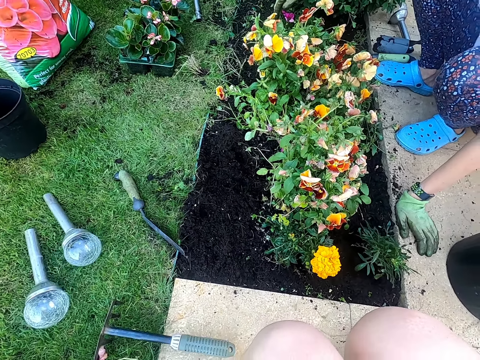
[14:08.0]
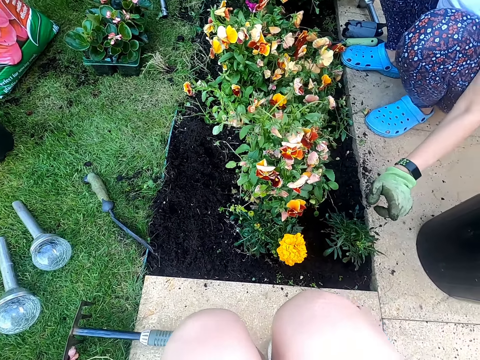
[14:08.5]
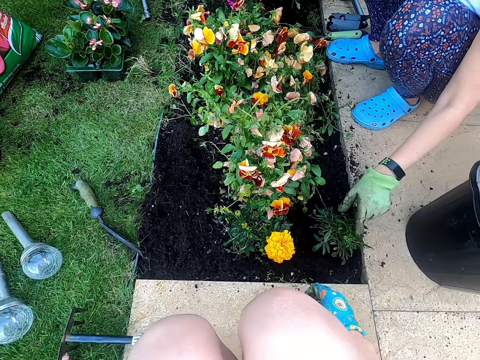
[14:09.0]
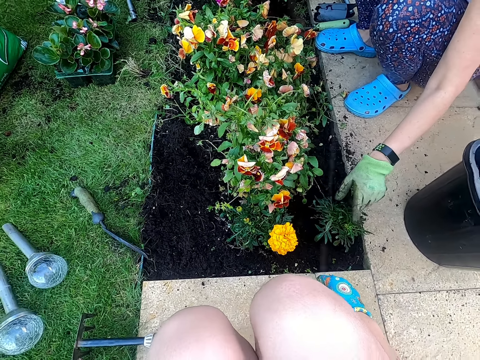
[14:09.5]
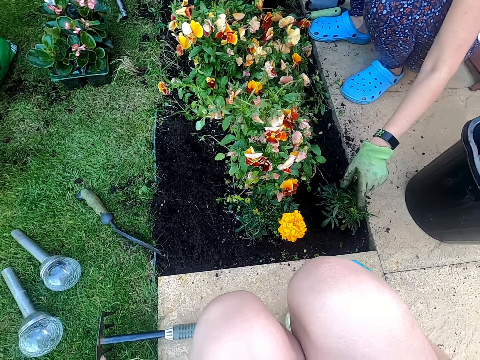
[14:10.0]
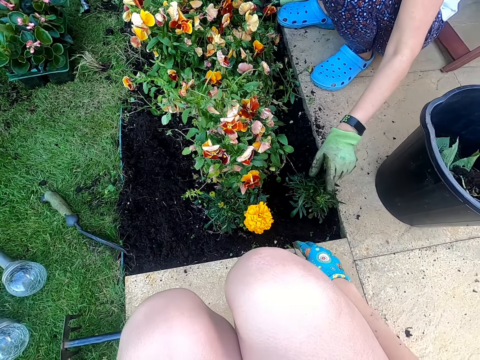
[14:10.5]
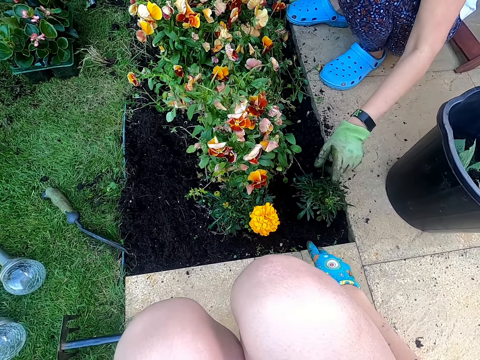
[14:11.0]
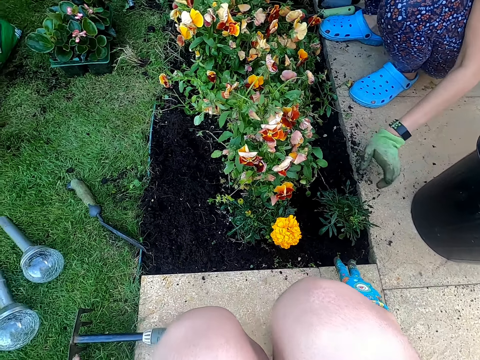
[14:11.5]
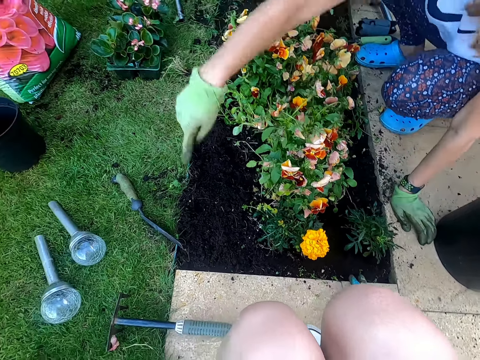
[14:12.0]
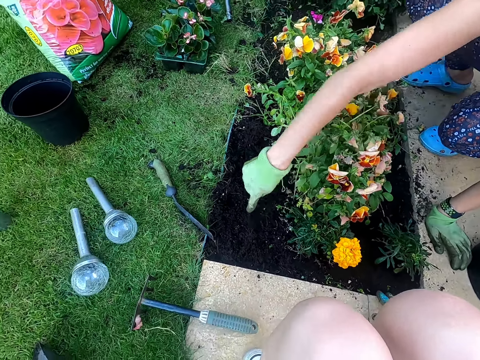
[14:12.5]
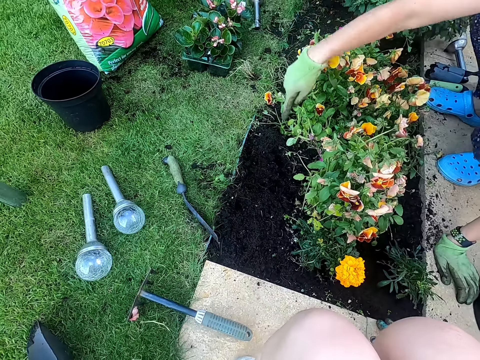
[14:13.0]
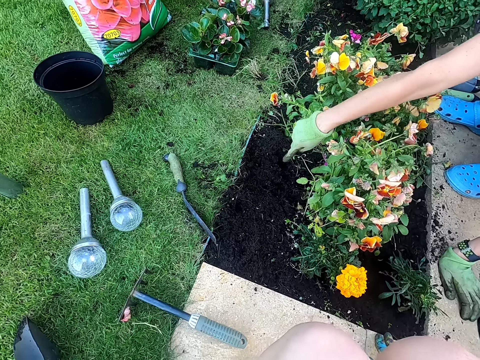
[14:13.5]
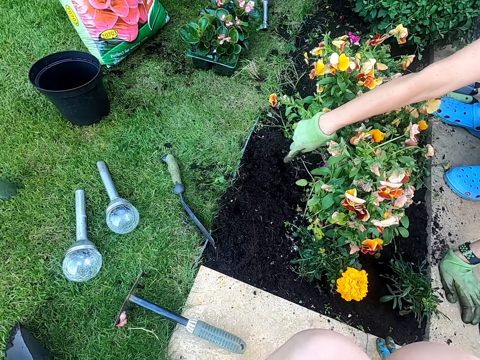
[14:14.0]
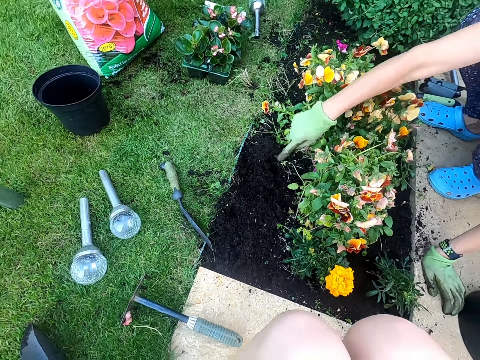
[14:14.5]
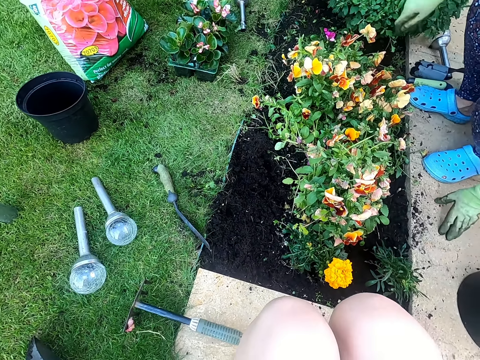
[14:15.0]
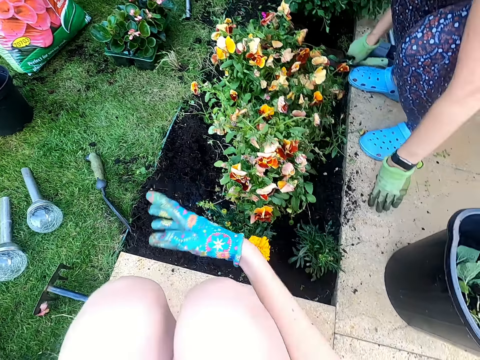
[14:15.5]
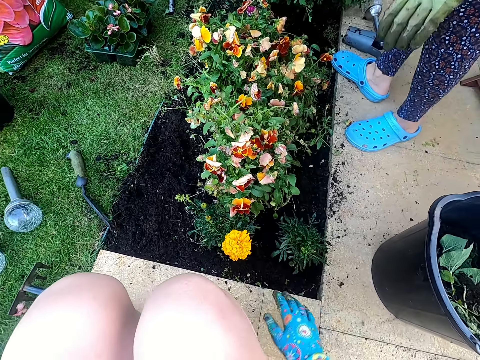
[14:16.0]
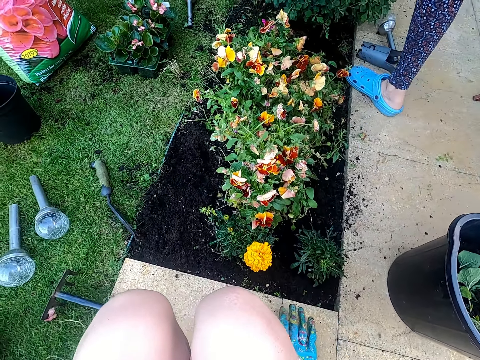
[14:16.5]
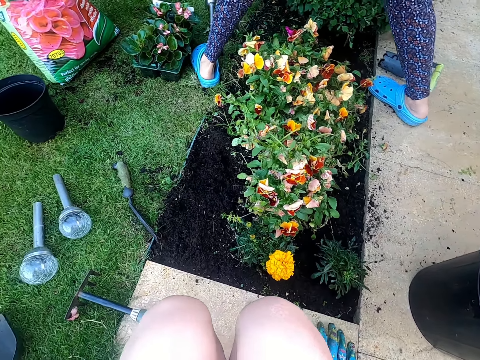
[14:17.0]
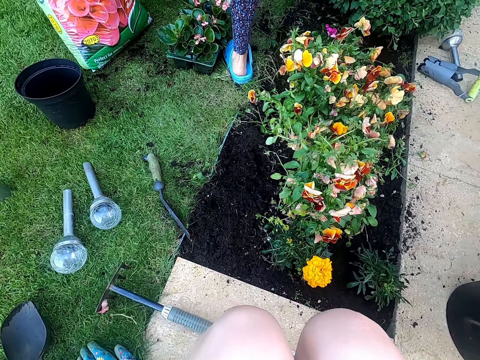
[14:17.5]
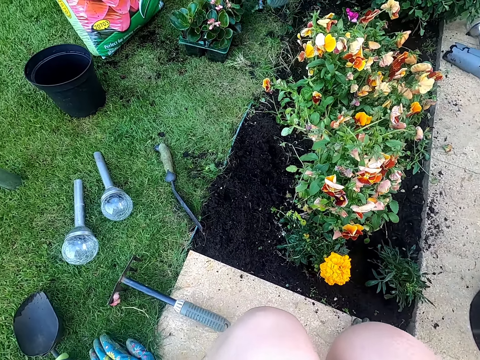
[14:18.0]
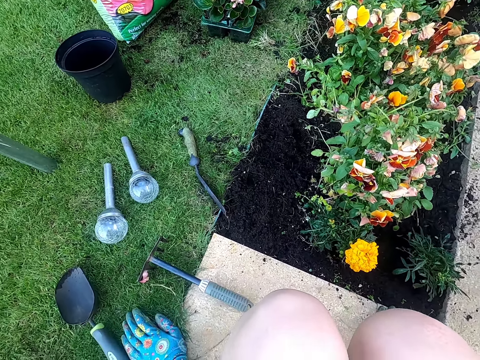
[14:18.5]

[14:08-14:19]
A person points at the tree seedling. The person points at the ground. The camera wearer points at the soil with her hands. She gestures with her right hand. The person walks around.
